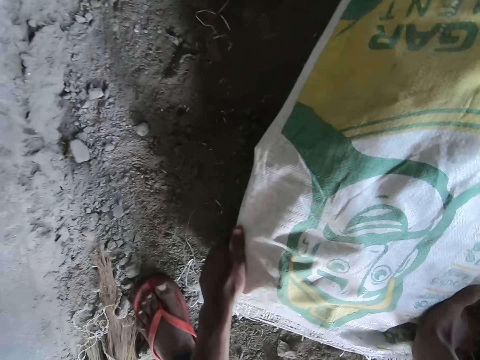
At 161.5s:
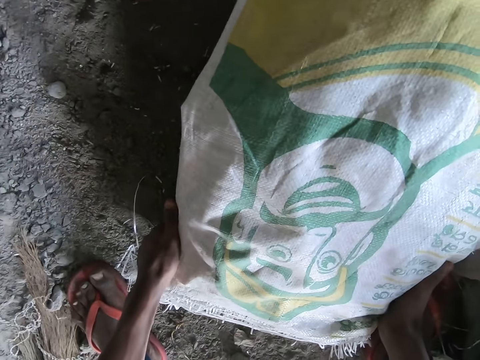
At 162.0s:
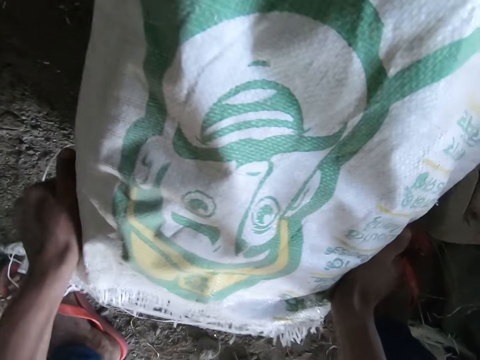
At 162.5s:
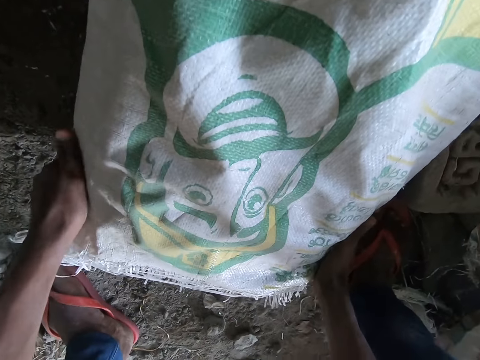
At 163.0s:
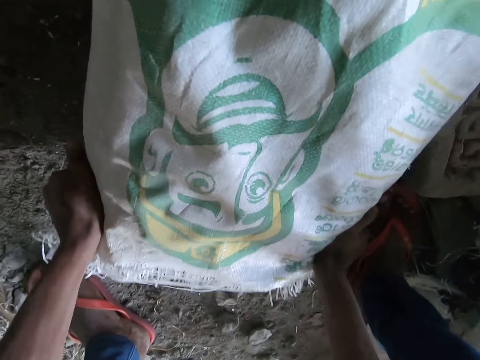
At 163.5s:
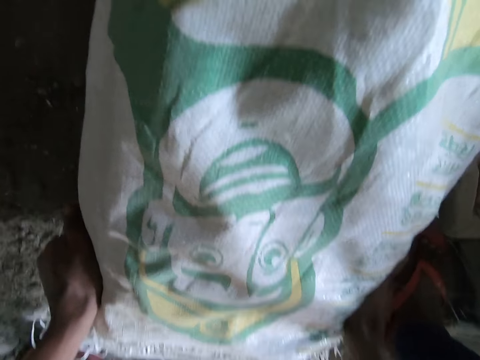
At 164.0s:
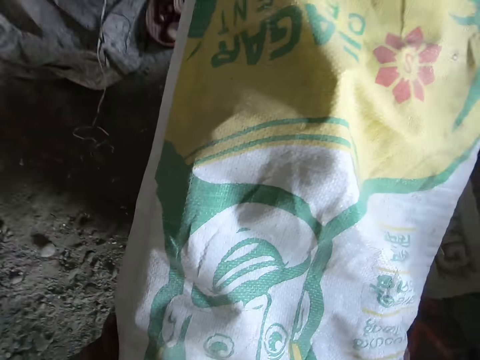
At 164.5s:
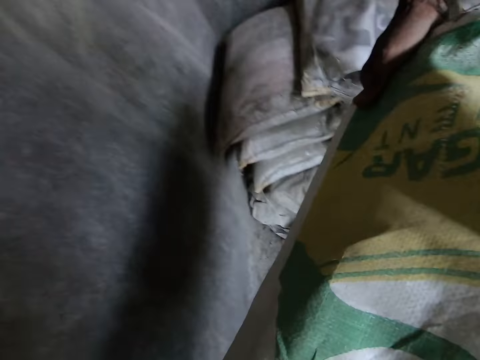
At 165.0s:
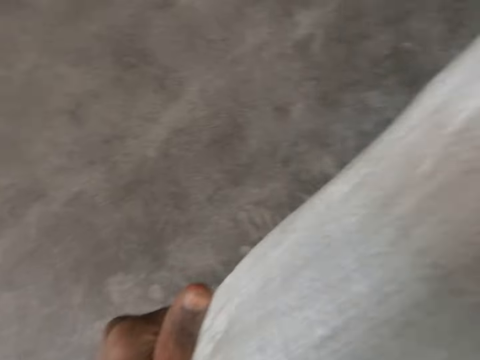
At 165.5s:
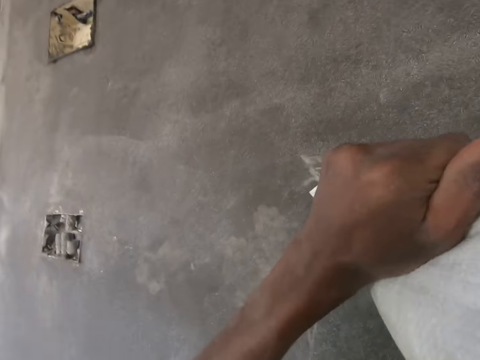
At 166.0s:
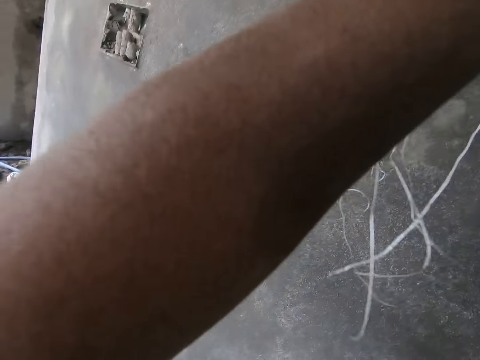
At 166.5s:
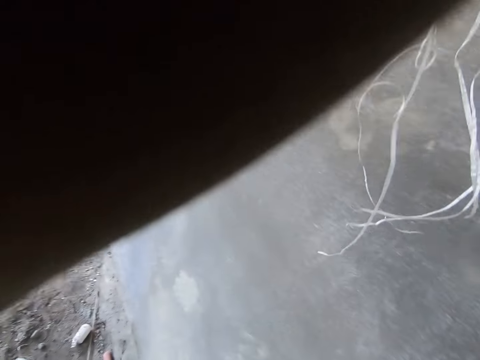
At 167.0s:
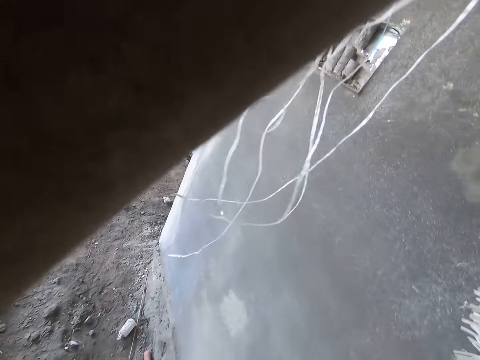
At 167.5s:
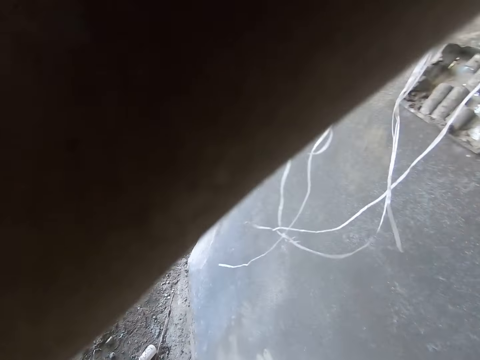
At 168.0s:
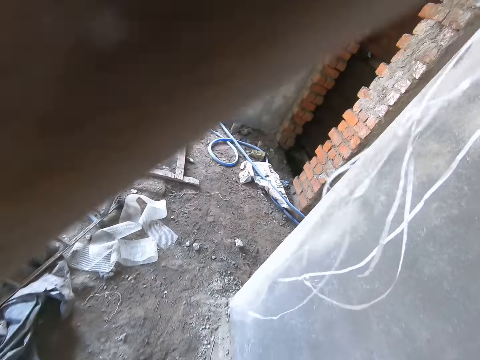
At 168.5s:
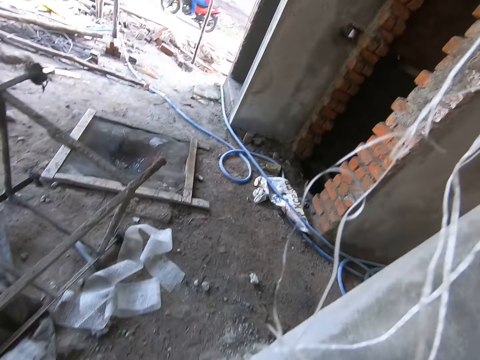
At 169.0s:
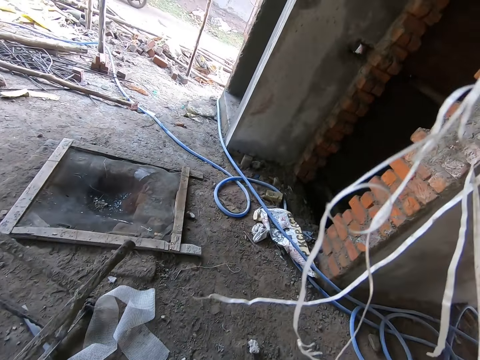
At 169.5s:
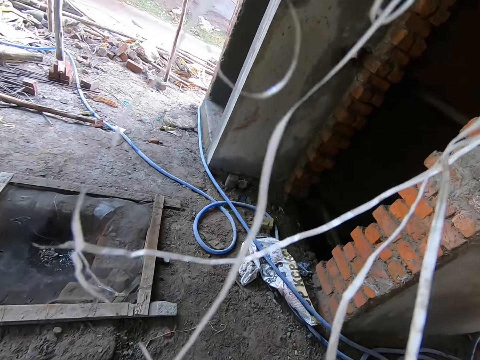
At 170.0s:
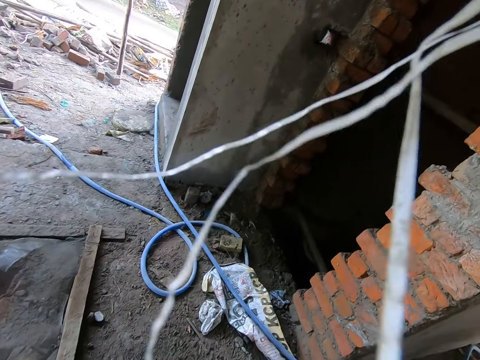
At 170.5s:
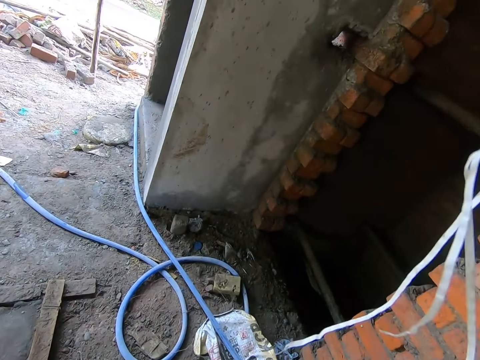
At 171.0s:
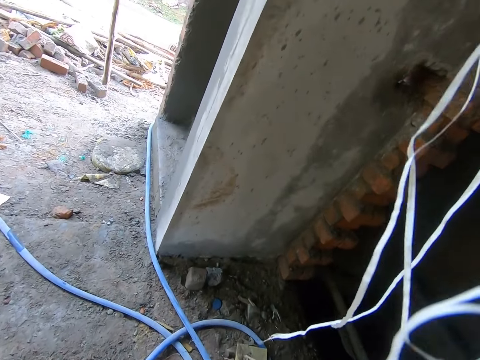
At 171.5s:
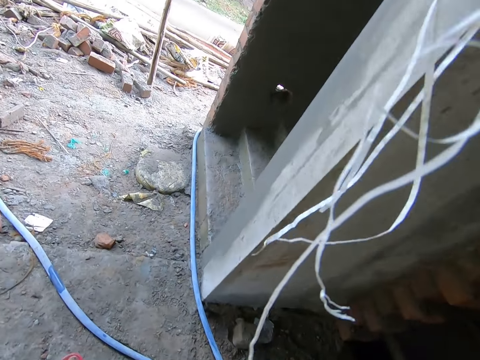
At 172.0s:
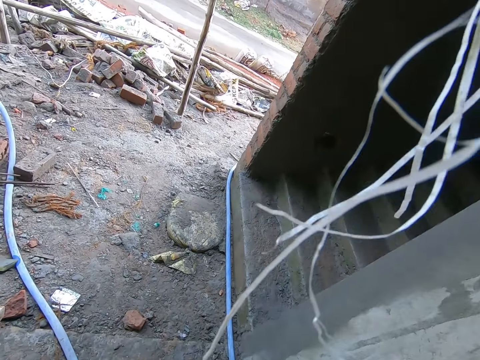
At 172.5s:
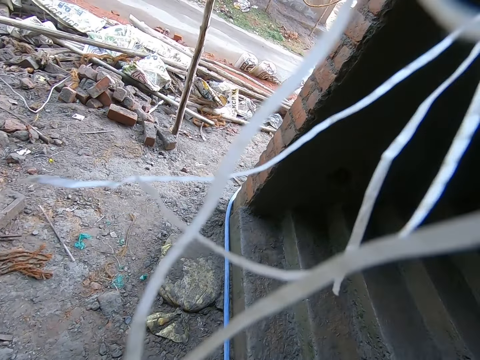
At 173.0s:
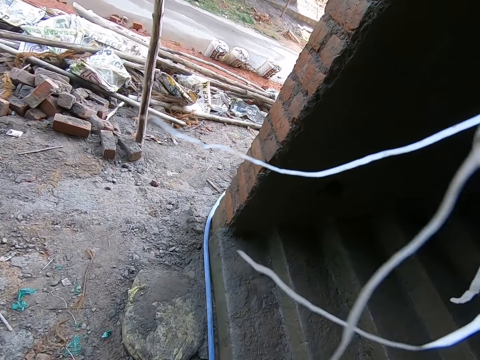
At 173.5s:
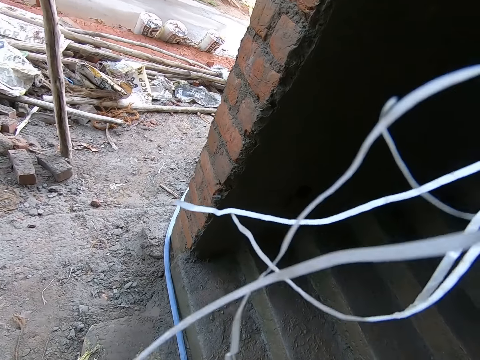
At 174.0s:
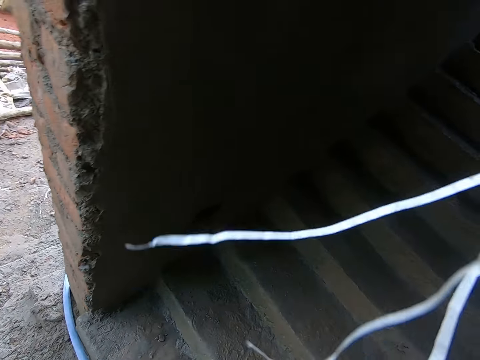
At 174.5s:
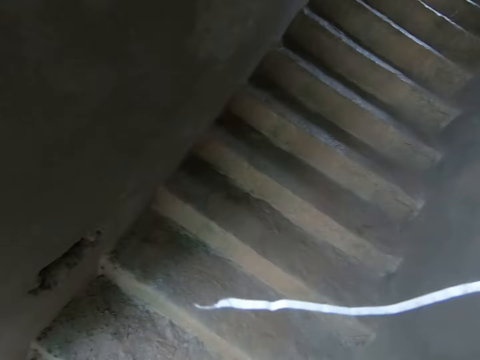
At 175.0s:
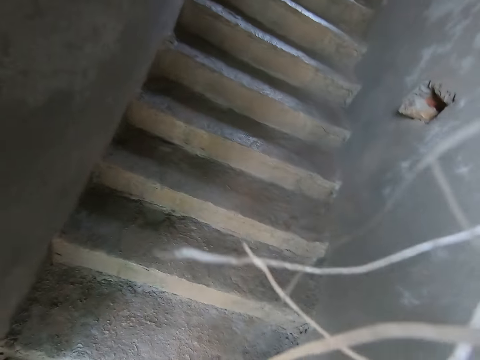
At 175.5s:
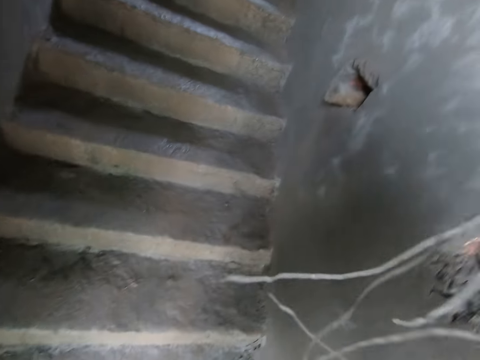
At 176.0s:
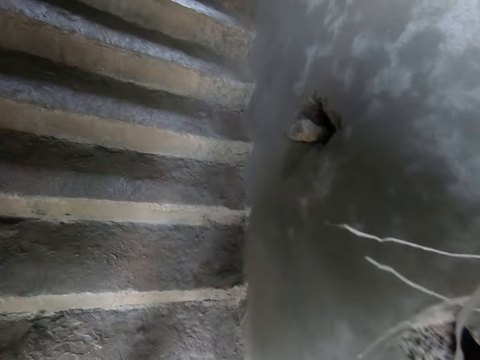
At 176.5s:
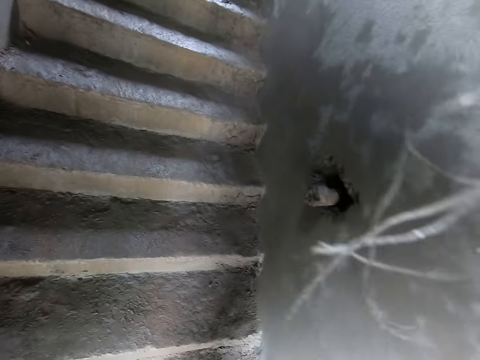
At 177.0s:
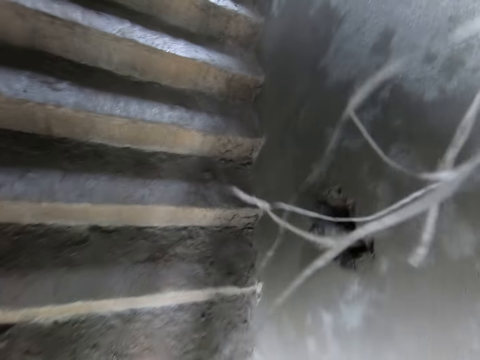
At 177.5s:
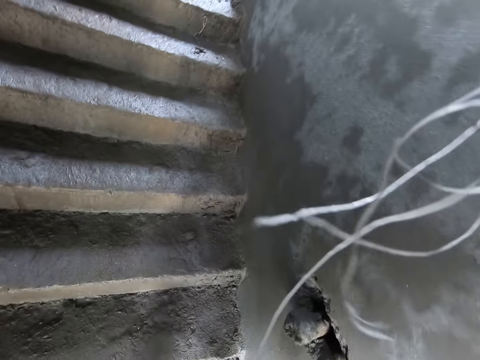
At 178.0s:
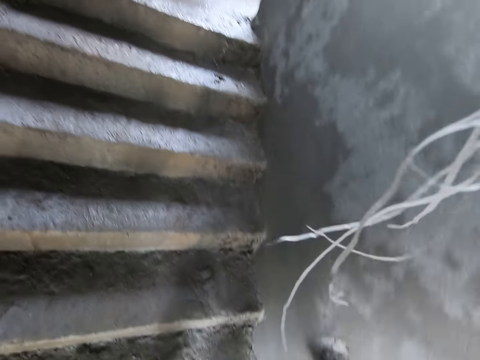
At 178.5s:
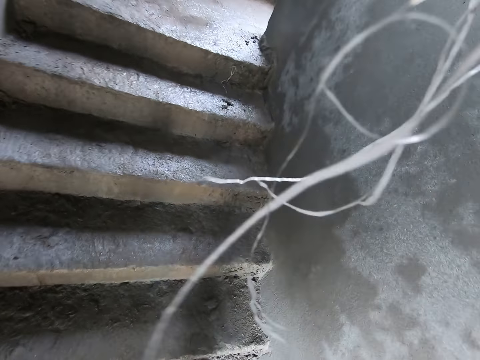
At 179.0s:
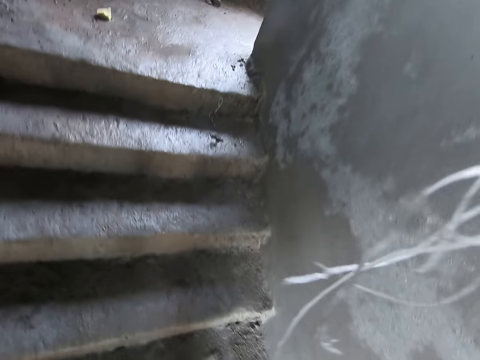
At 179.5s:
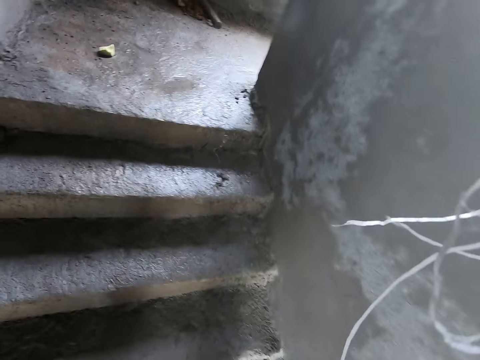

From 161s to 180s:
The camera wearer carries a bag of cement. He shakes the bag of cement on the ground with both his hands. The camera wearer and a man lift the bag of cement with their hands. The camera wearer walks. He walks up the stairs.

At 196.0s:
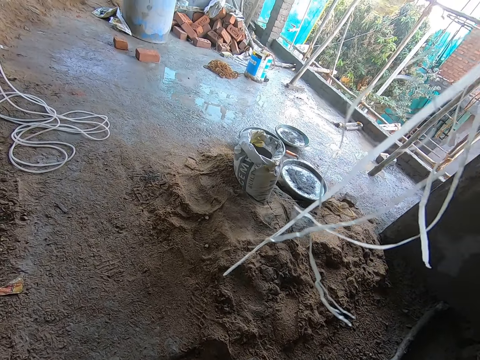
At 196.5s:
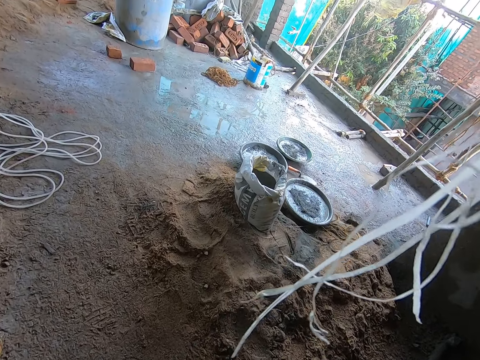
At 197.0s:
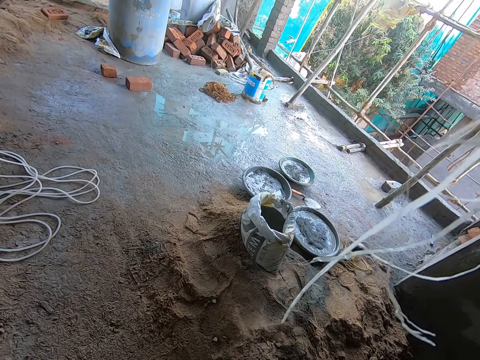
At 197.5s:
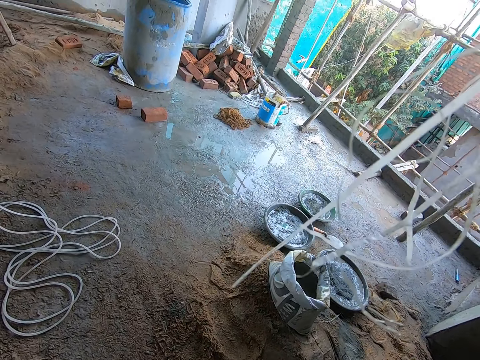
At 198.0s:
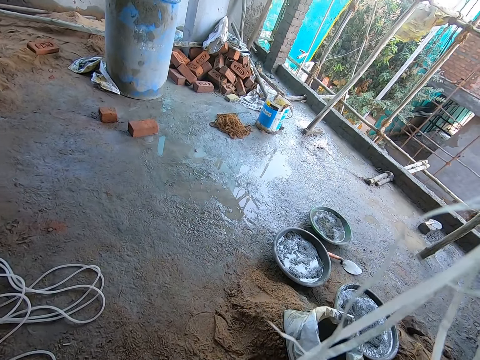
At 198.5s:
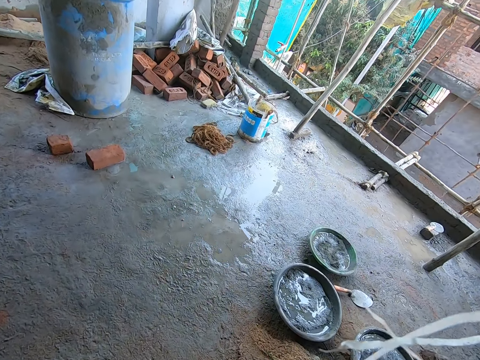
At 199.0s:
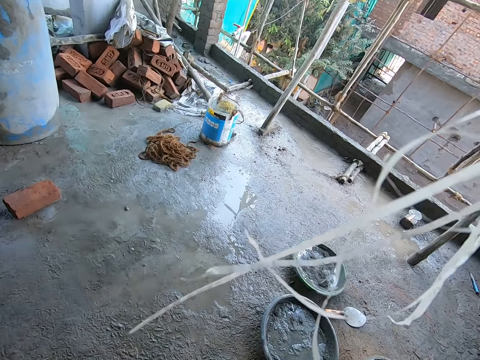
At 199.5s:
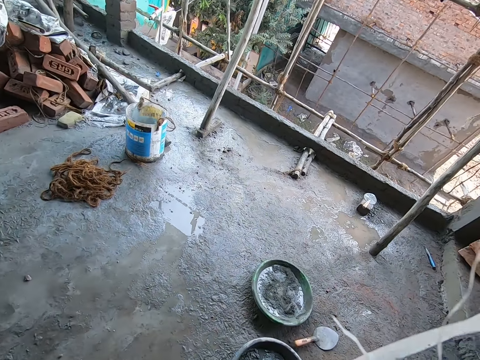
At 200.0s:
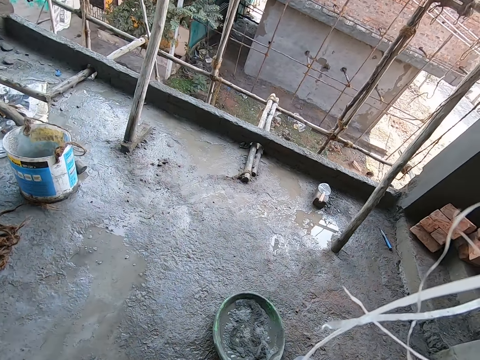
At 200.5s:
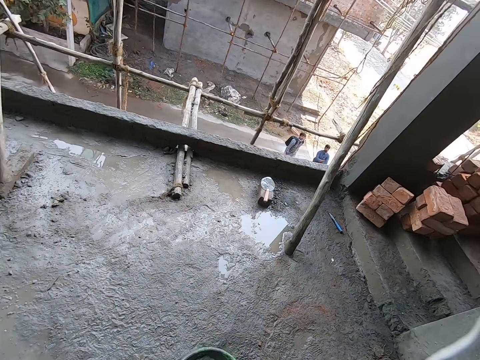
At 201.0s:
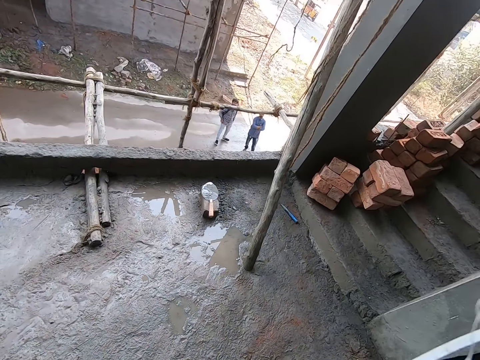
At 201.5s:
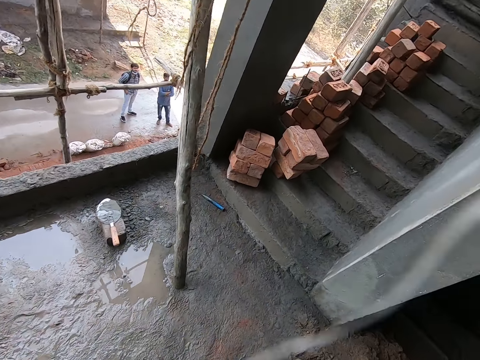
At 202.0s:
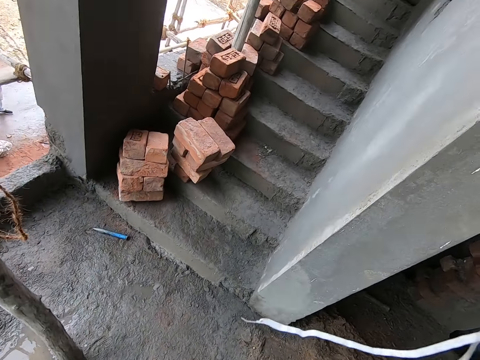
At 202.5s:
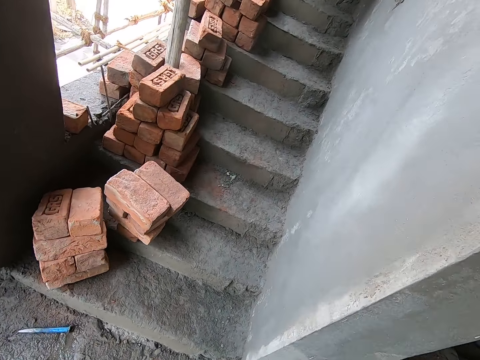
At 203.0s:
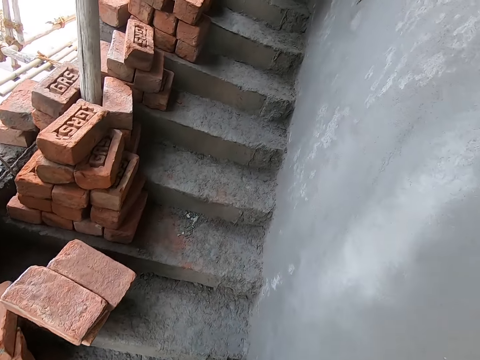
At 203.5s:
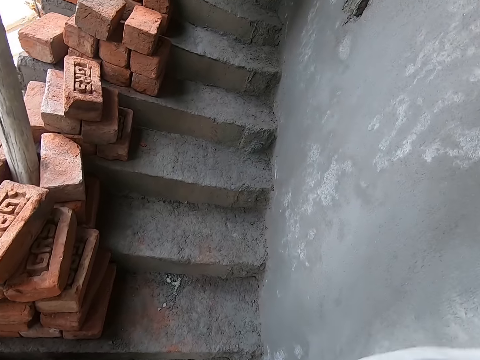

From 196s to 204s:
The camera wearer walks in the construction room.
